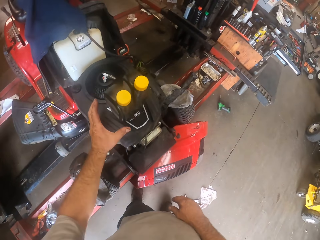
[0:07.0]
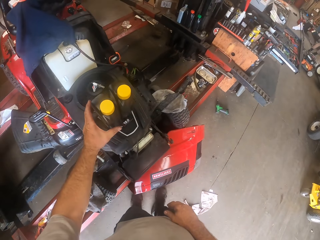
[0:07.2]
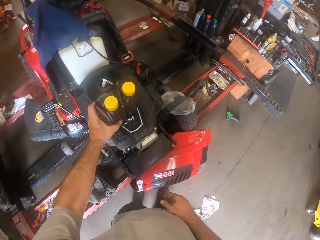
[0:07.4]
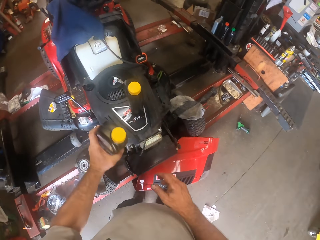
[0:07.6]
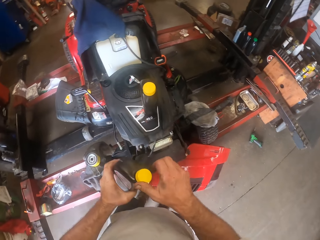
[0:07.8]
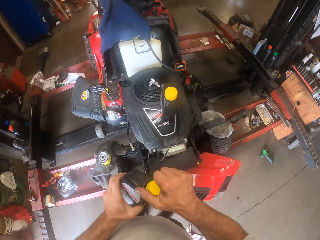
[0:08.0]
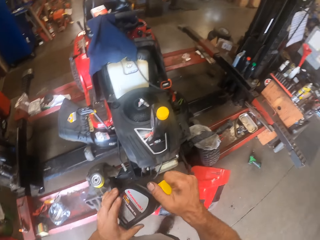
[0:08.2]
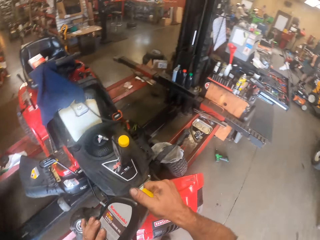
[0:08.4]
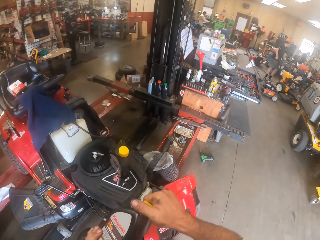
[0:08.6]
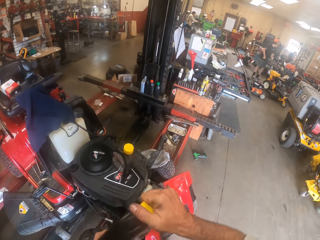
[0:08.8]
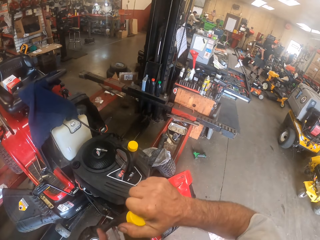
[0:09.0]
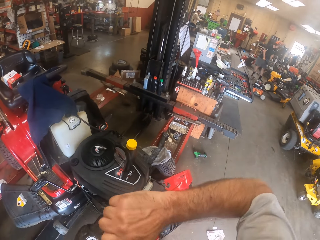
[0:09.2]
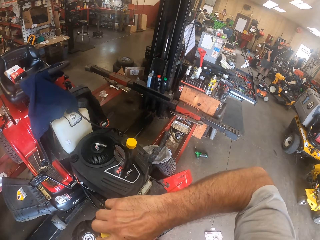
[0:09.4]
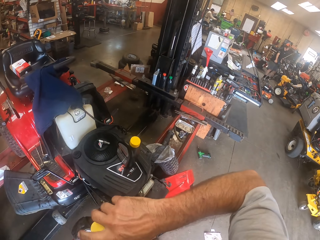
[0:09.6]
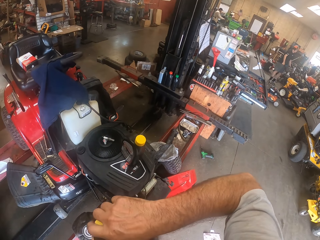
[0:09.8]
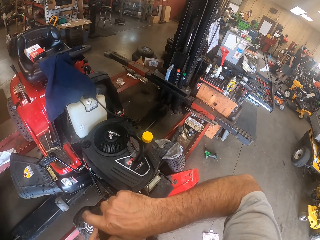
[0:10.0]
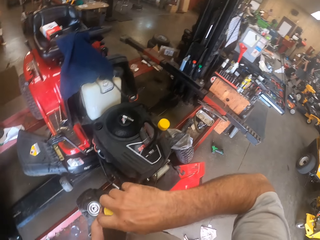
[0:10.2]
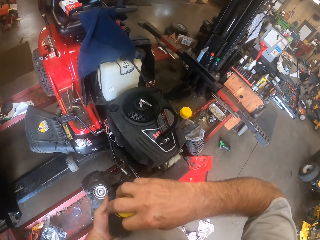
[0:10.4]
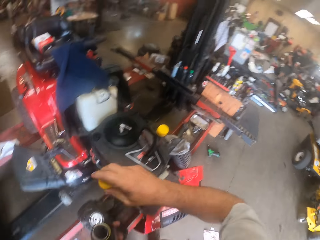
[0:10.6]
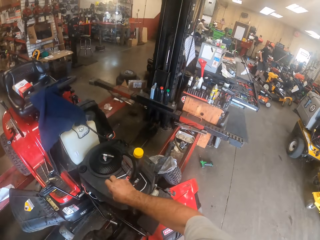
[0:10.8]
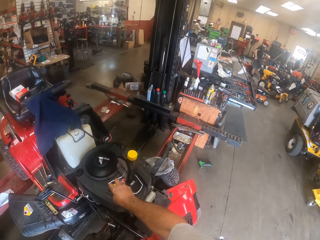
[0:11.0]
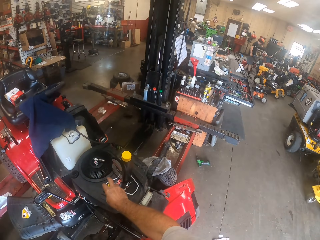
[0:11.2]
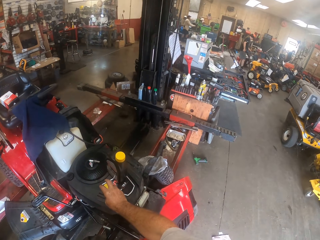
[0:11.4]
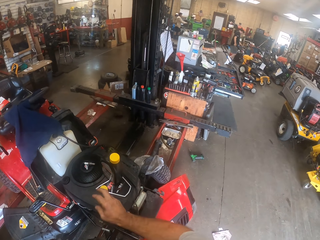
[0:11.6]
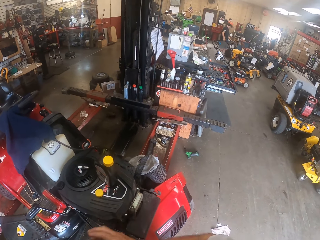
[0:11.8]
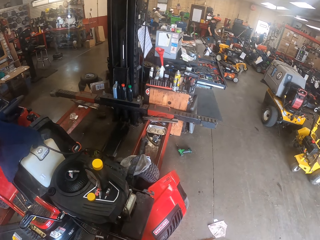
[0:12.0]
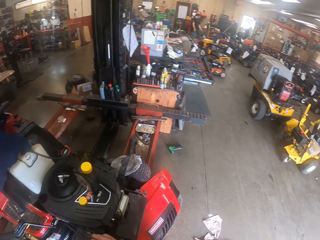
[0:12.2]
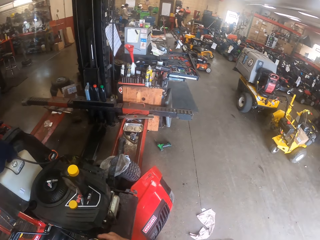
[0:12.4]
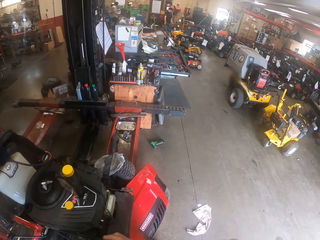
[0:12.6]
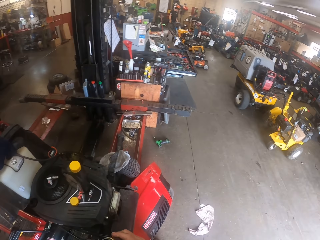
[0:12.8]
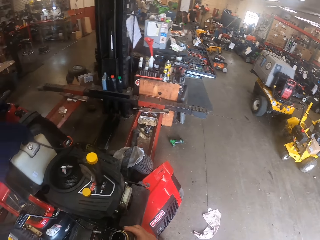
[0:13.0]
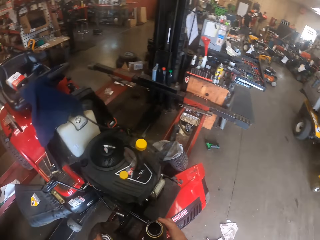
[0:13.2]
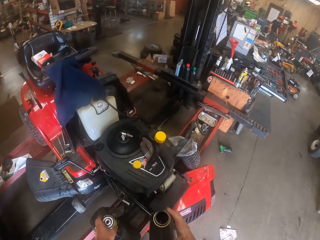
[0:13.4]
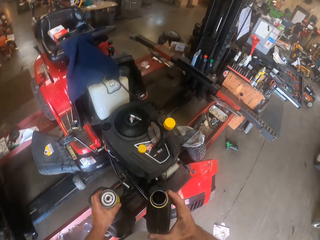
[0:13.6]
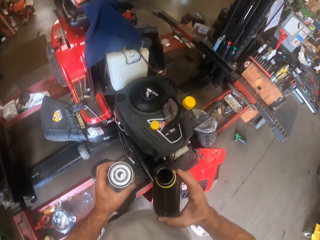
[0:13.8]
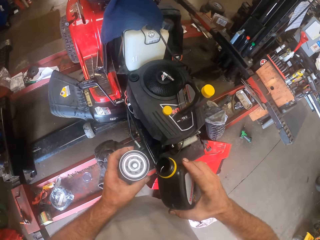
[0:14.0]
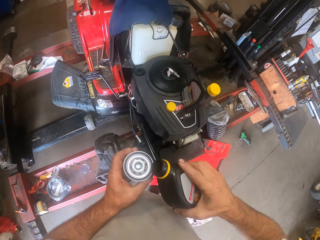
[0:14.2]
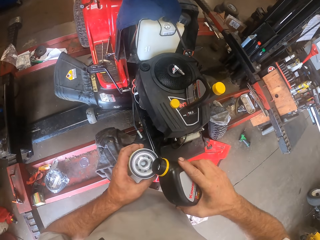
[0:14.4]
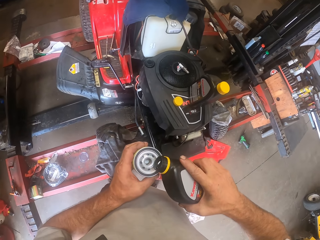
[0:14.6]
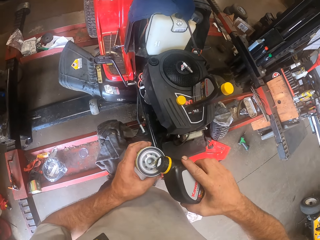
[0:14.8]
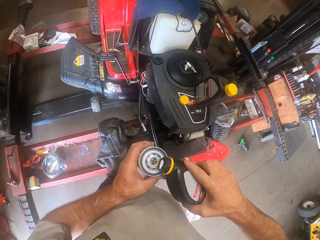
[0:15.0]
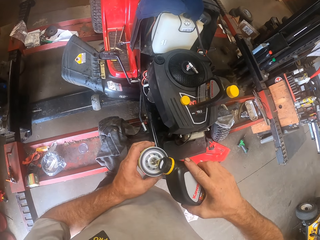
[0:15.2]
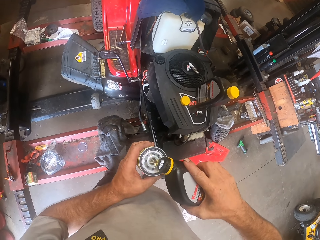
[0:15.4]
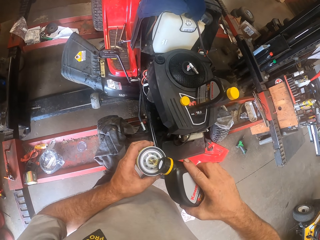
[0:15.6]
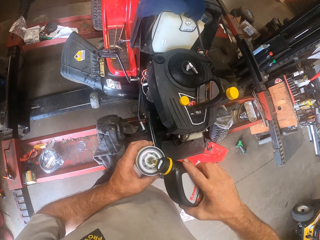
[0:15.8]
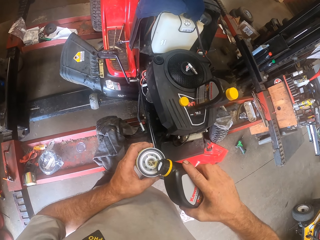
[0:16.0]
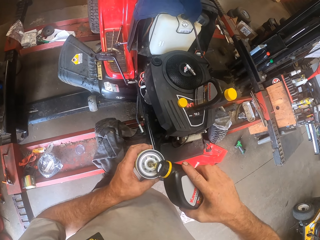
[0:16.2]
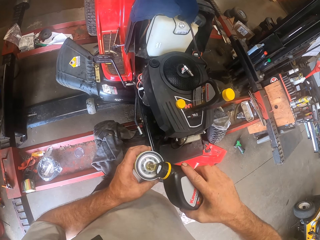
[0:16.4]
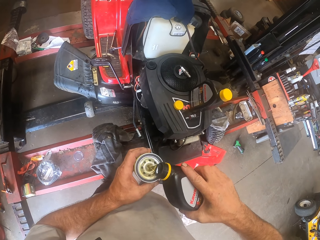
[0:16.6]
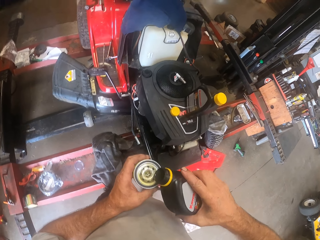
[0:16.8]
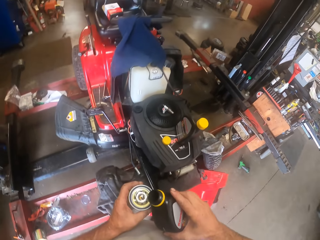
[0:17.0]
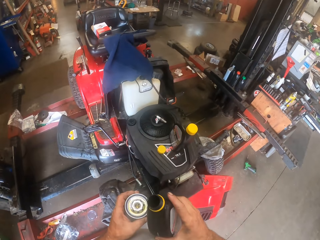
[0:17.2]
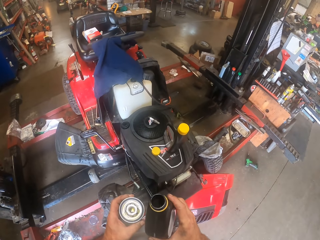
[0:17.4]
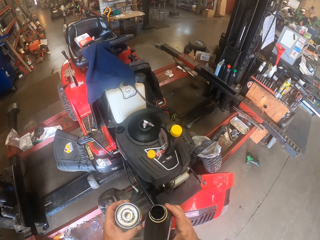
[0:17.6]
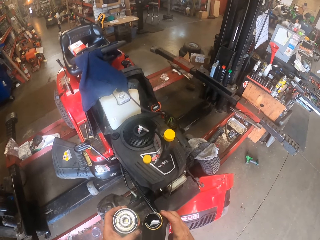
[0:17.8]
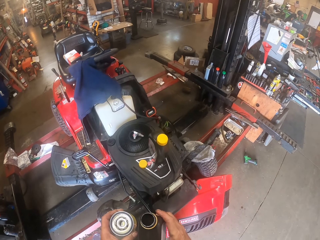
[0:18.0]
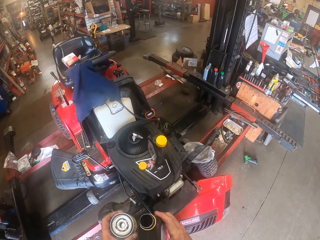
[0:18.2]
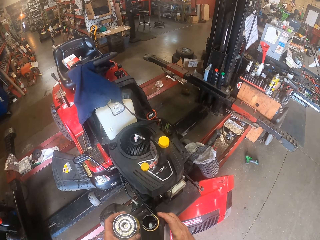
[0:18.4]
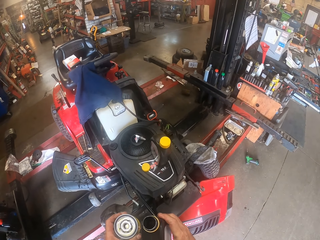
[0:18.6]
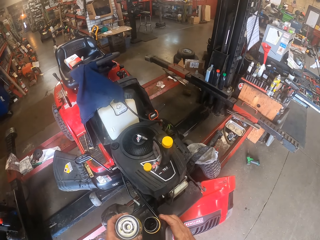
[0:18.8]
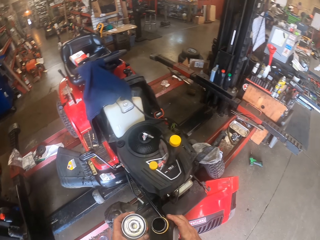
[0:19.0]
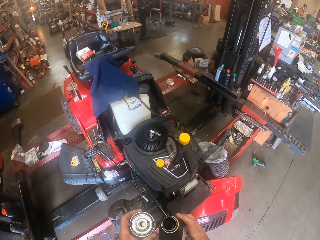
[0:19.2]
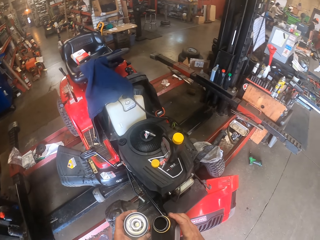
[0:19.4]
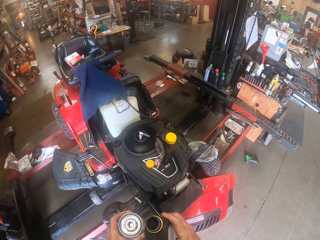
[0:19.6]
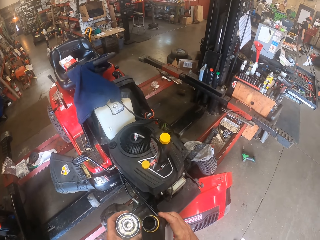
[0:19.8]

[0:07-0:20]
The camera wearer picks a bottle on a lawn mower in the workshop. He opens the bottle lid with his right hand. He drops the bottle lid on the lawn mower. He picks something. He pours oil from the bottle into a can in his left hand.

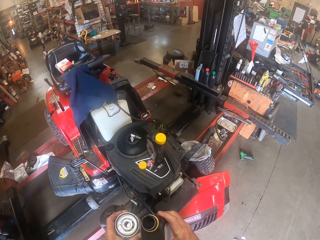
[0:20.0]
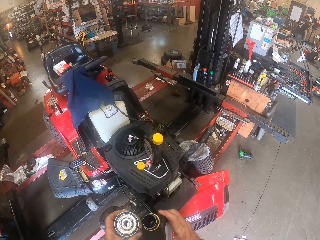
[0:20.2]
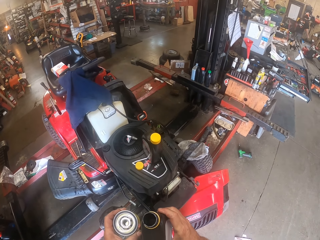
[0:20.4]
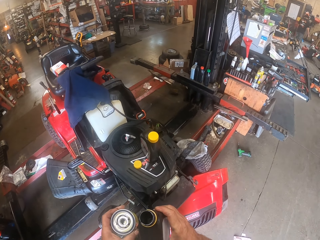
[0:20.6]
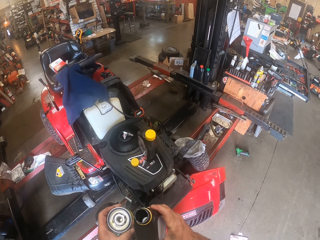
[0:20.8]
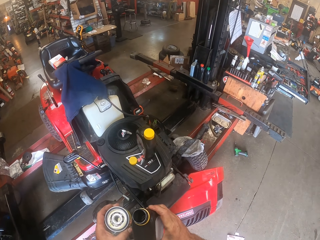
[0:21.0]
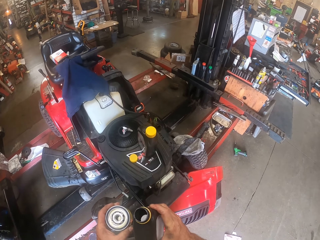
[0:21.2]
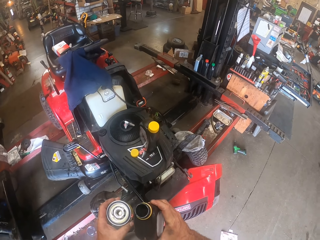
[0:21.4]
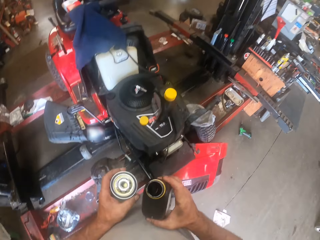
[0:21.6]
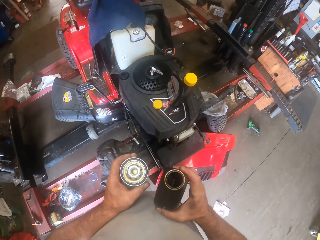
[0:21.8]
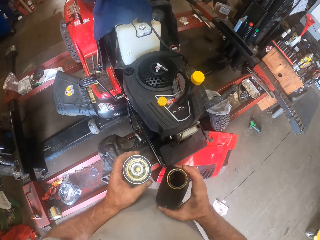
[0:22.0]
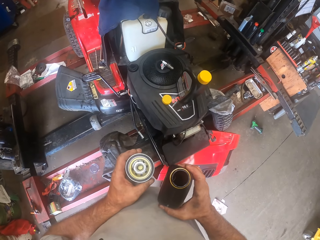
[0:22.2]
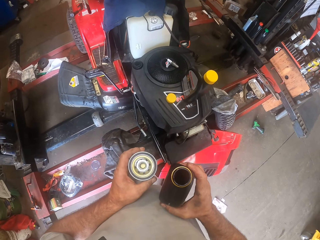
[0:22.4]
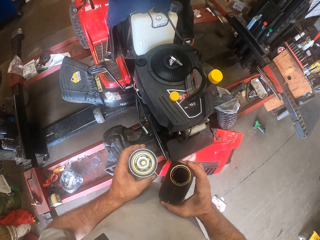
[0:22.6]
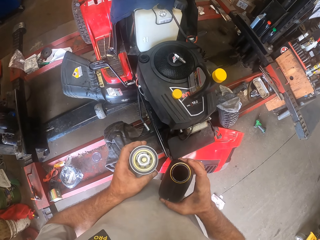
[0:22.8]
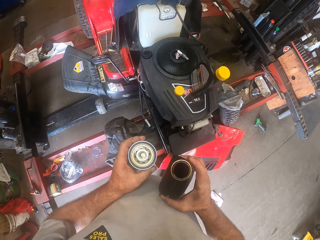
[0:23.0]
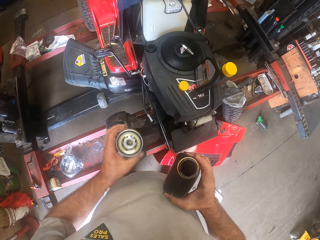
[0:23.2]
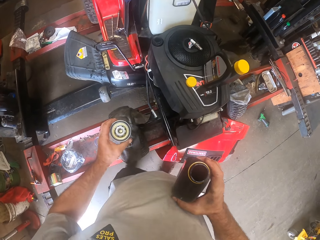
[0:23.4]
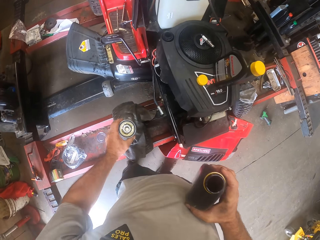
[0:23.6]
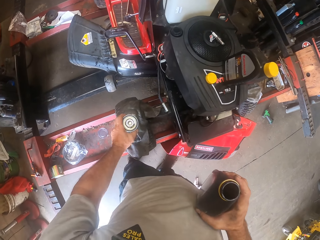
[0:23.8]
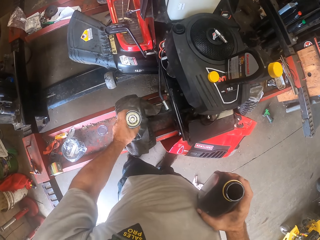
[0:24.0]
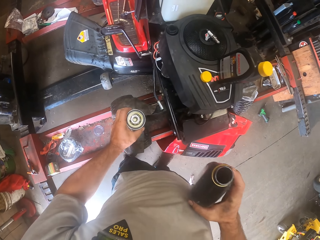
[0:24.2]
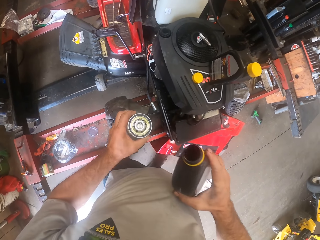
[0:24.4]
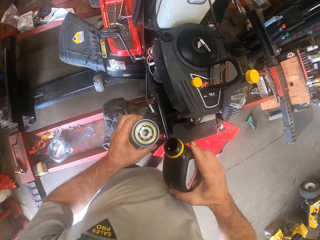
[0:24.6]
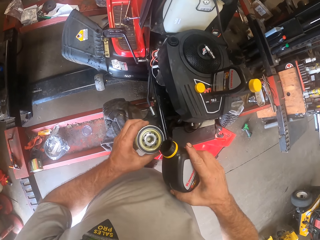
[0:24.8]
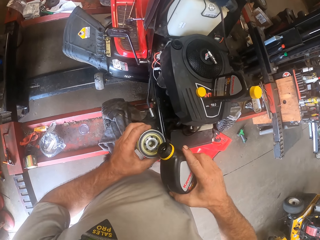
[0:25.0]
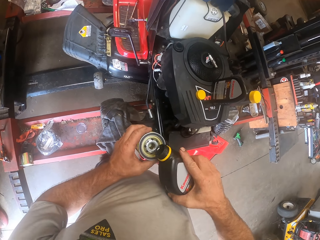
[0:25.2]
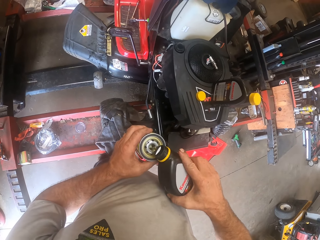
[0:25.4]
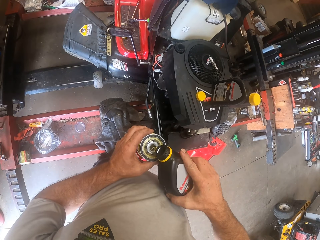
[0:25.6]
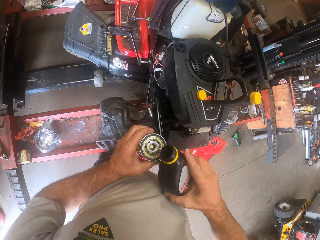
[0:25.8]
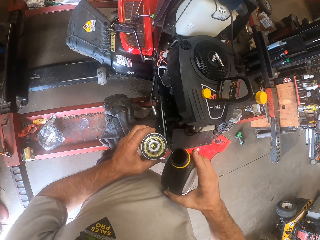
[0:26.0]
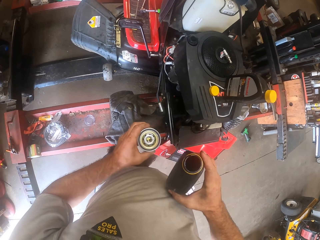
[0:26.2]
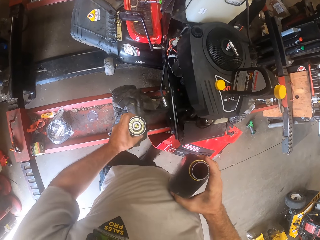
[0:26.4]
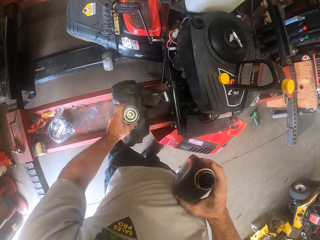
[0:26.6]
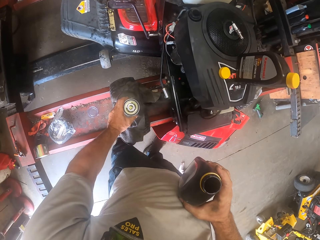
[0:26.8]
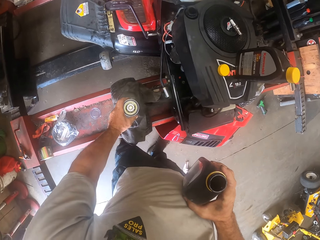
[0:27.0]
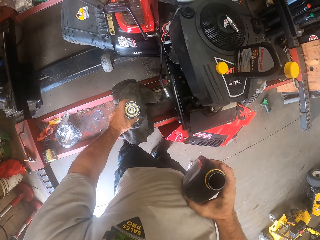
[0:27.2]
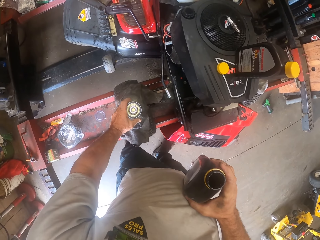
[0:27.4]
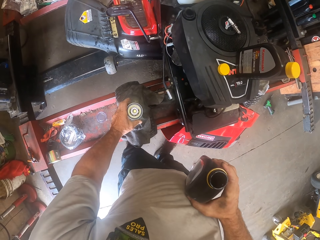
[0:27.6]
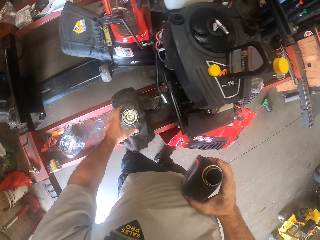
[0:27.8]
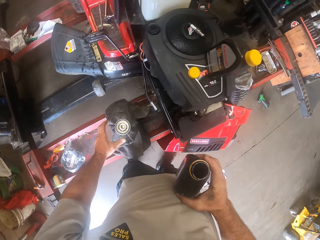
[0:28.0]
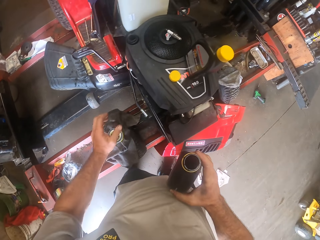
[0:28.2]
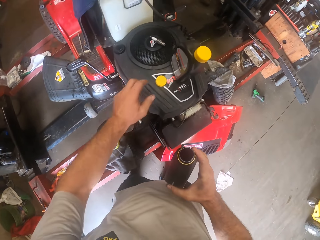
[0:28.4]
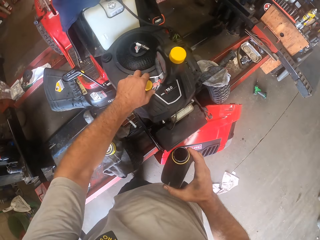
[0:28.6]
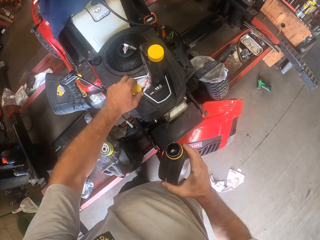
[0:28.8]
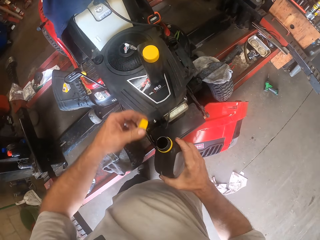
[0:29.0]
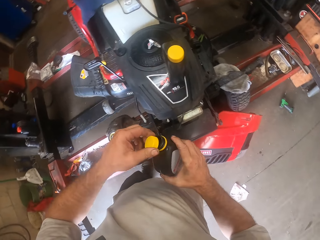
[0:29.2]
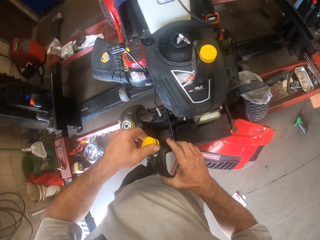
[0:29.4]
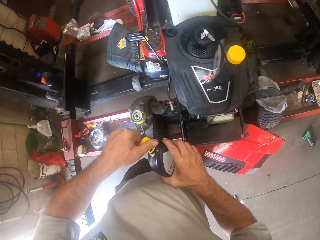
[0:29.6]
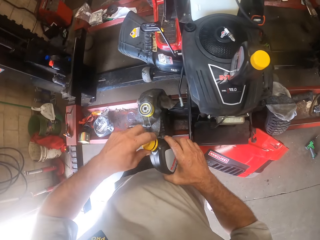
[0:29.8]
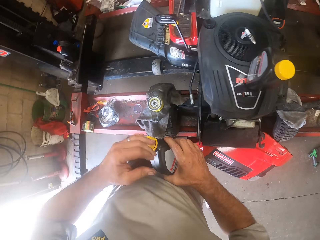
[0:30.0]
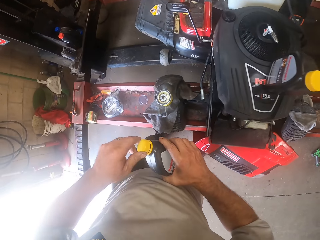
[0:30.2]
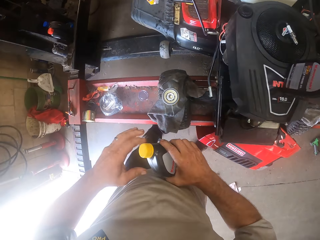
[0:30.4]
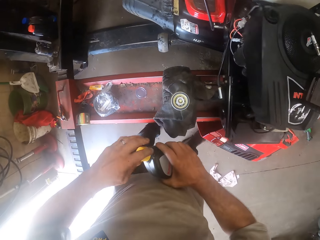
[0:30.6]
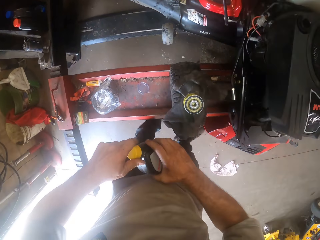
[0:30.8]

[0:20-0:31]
The camera wearer drops a can on a workbench. He lifts the can off the workbench. He pours oil from the bottle into the can in his left hand. He drops the can on the workbench. He picks the bottle lid on the lawn mower with his left hand. He covers the bottle with the lid.
